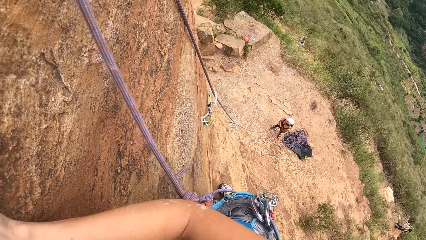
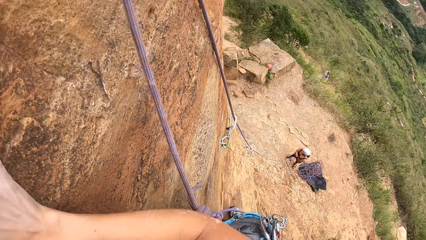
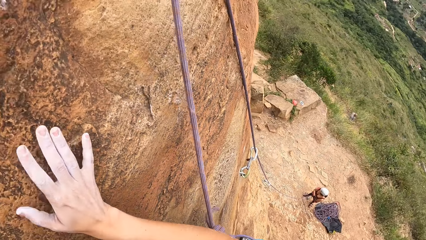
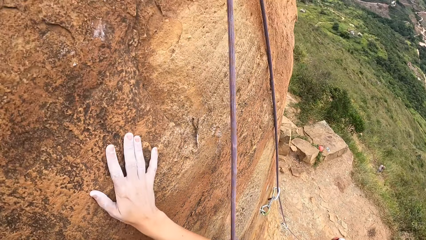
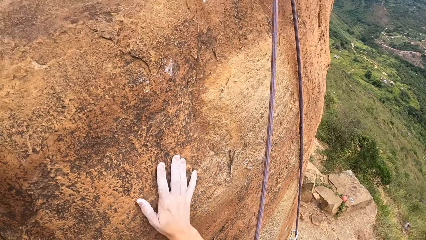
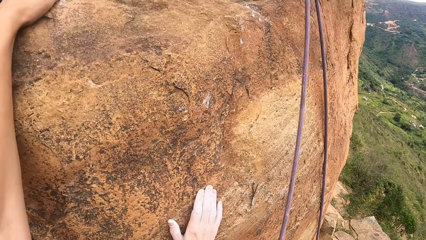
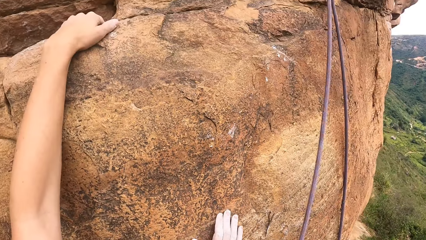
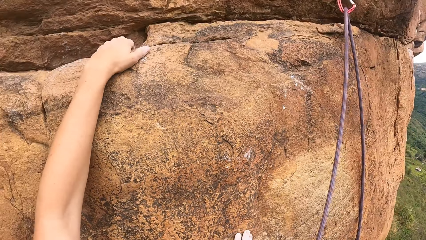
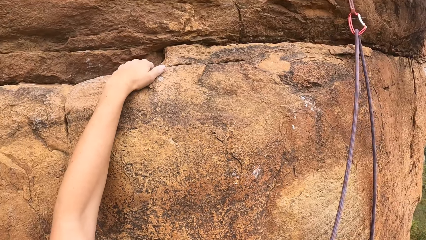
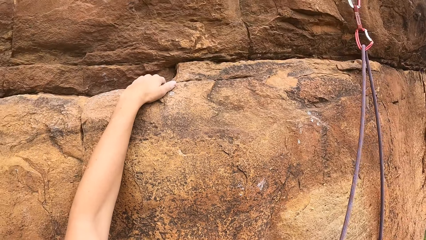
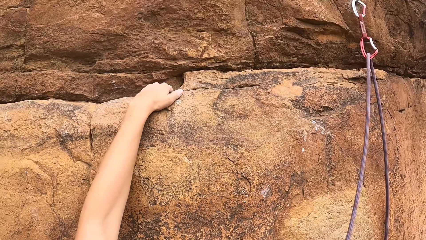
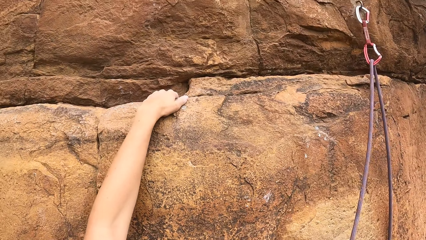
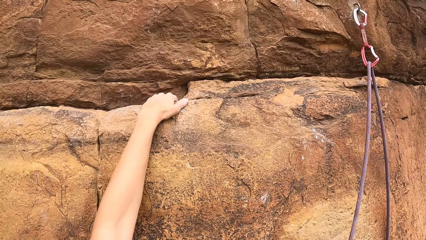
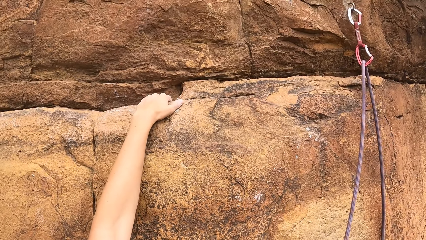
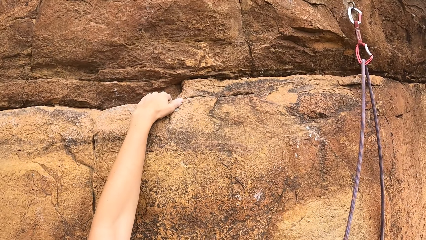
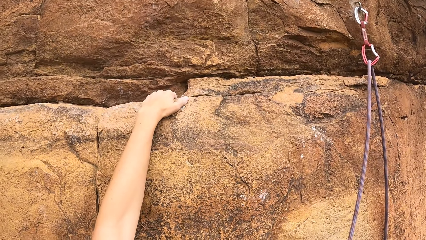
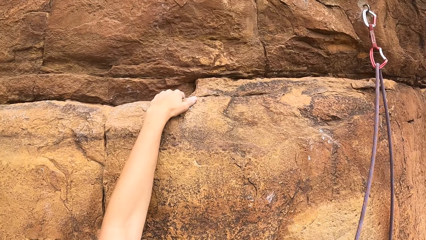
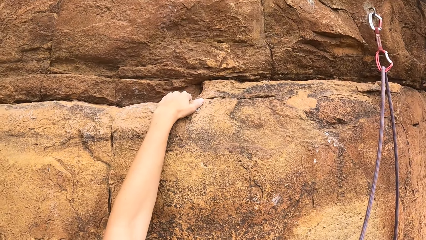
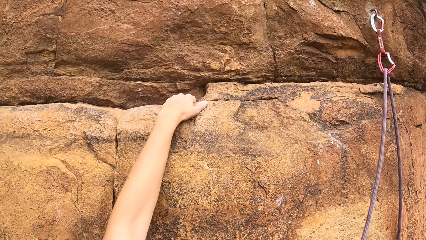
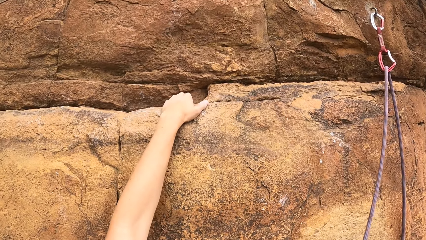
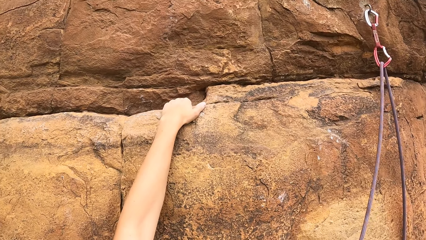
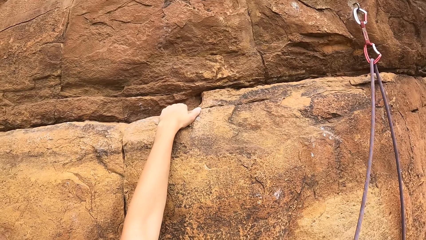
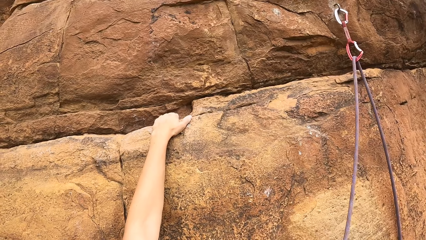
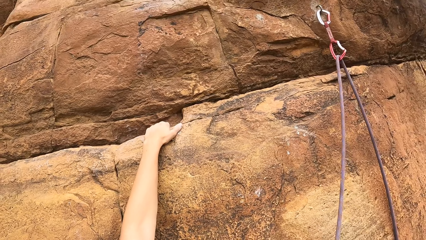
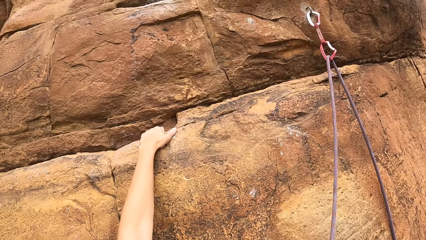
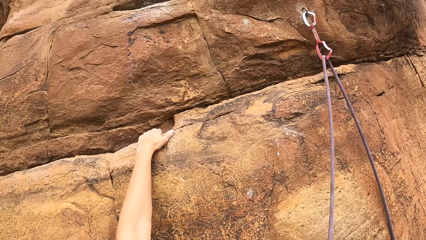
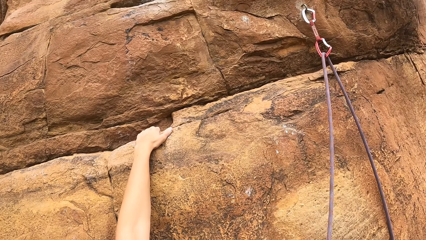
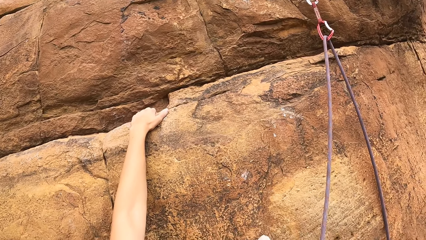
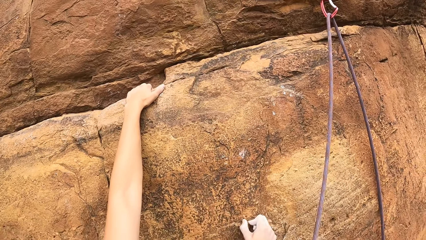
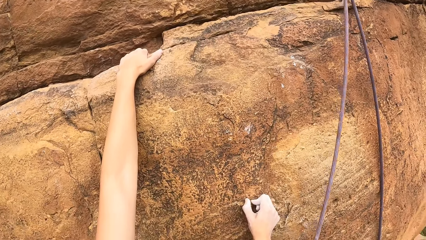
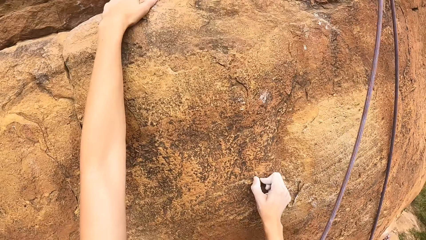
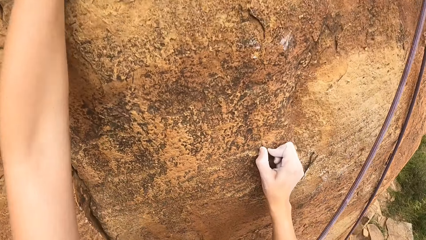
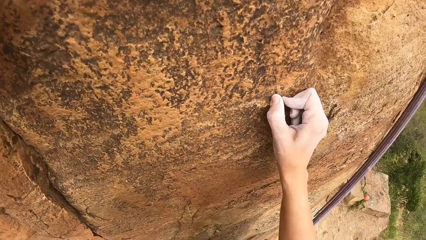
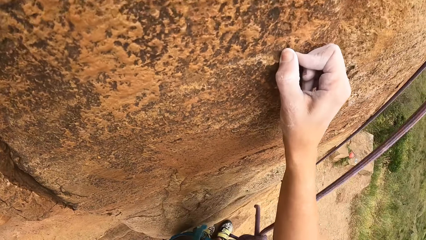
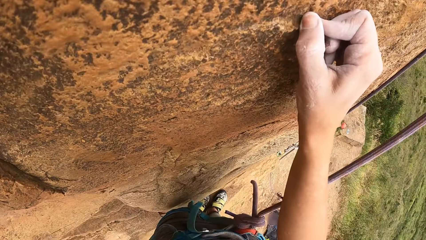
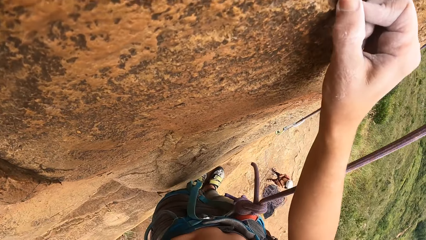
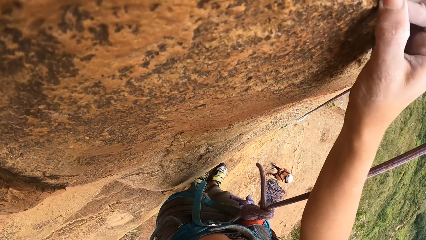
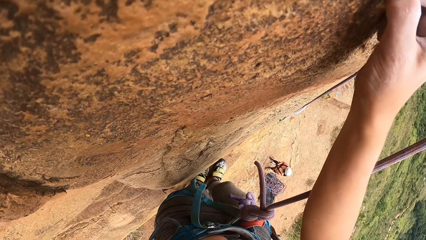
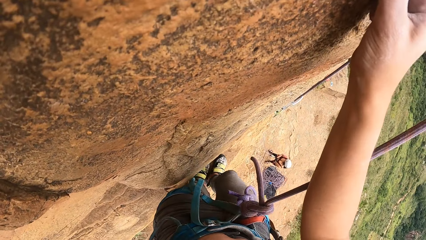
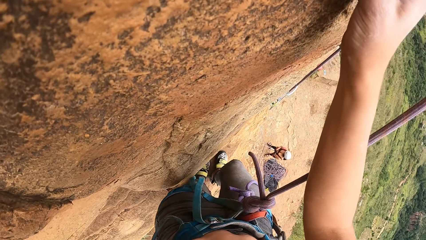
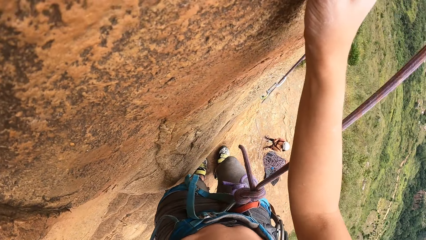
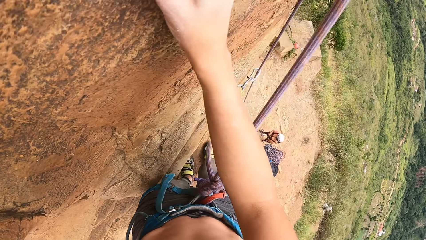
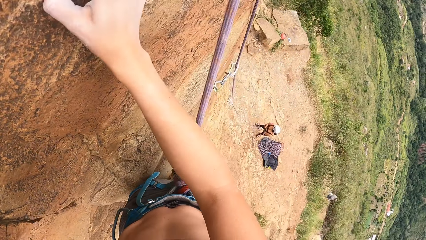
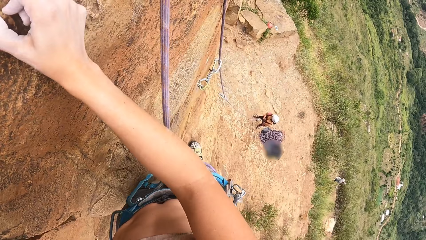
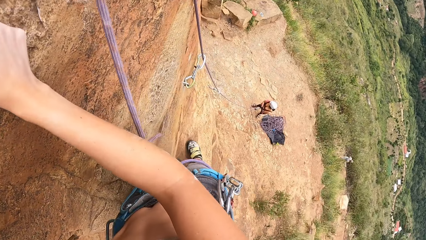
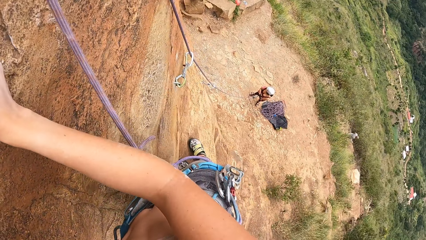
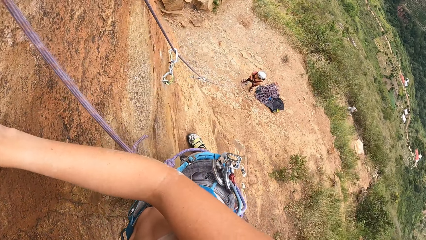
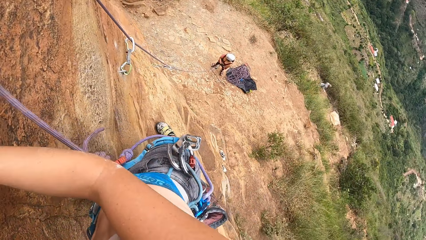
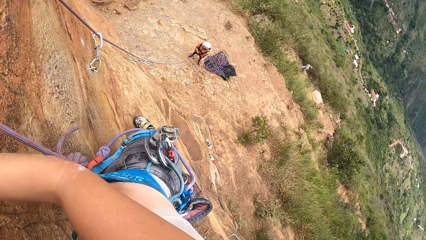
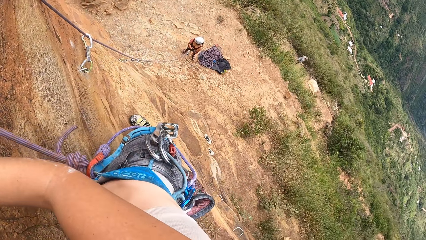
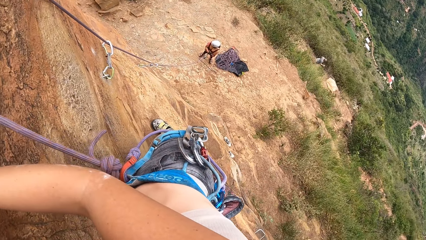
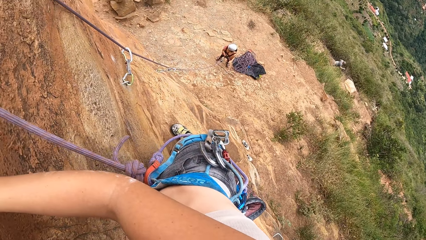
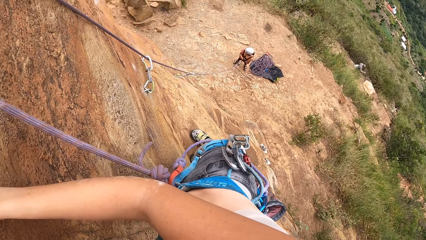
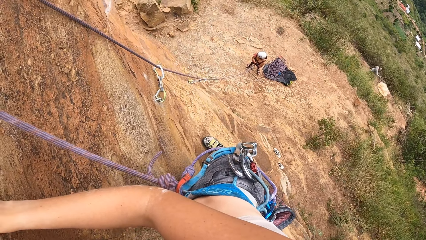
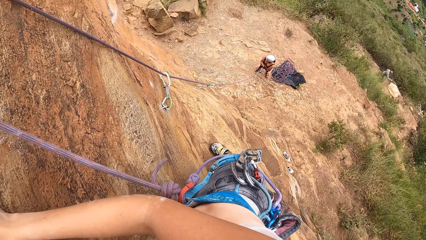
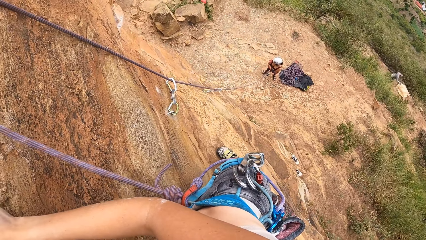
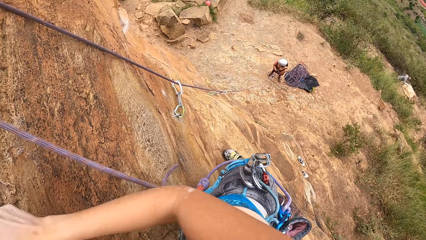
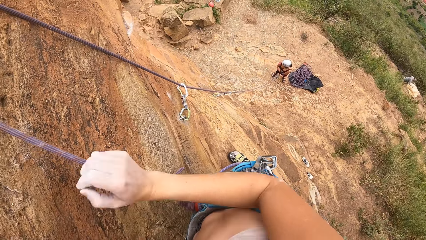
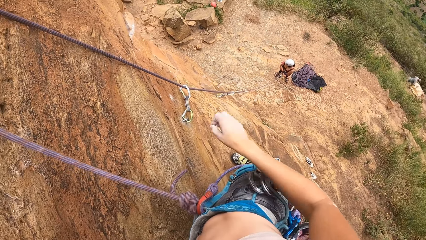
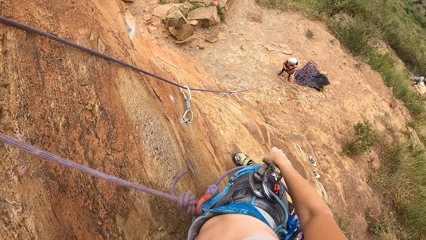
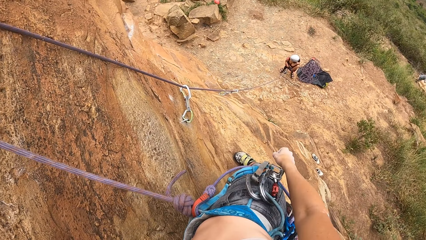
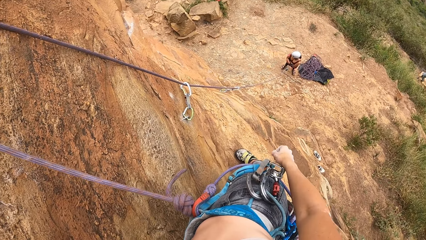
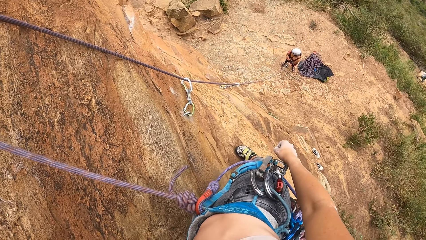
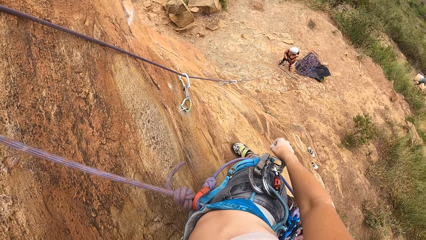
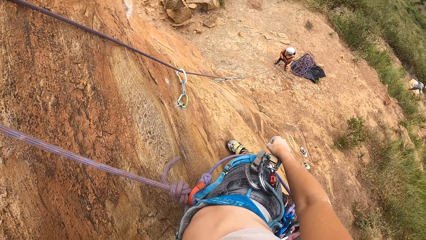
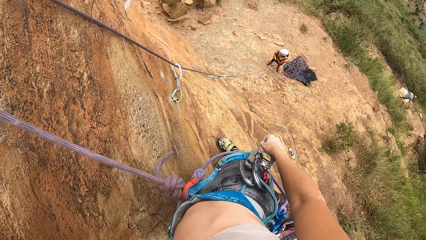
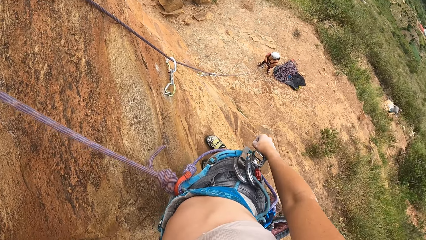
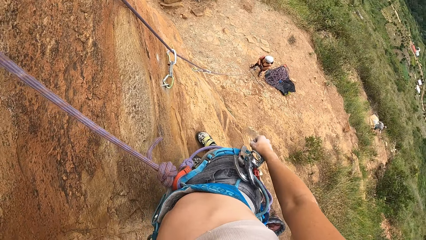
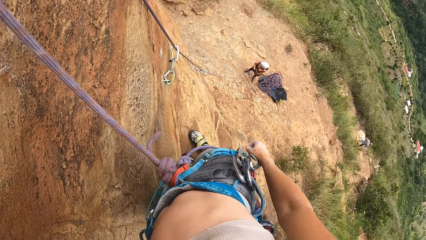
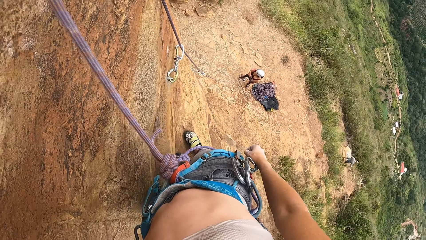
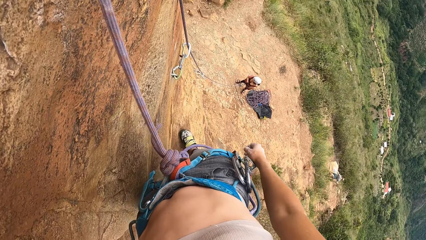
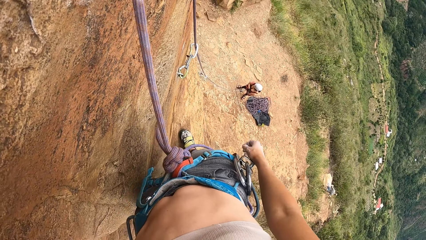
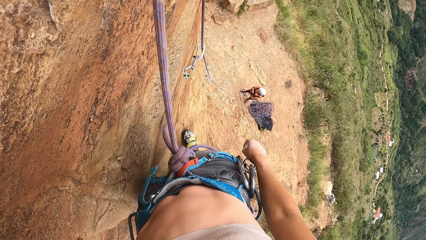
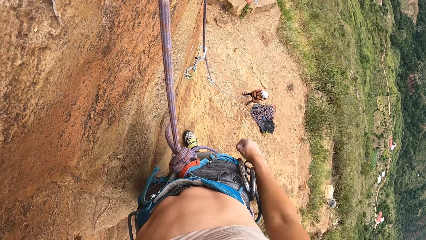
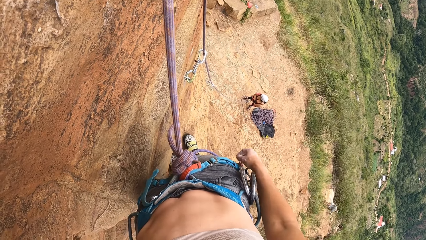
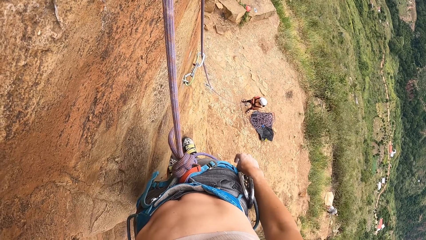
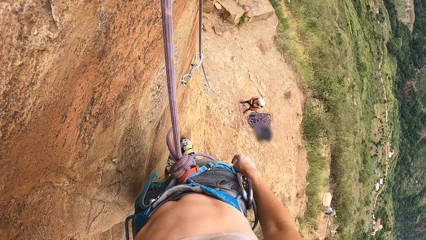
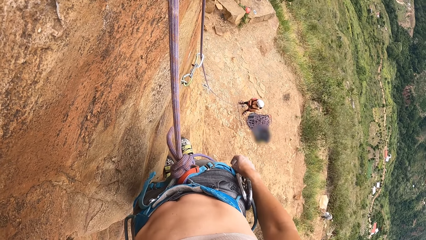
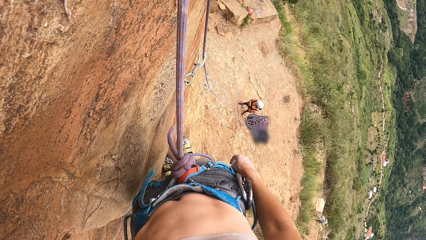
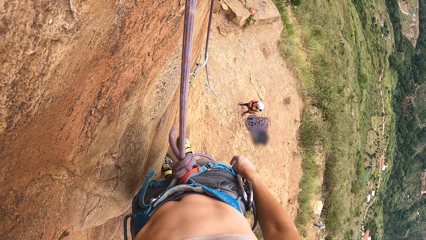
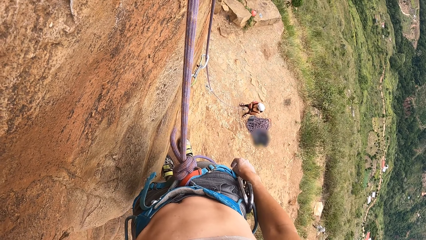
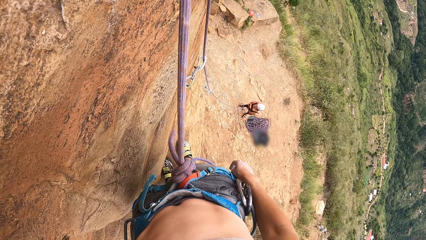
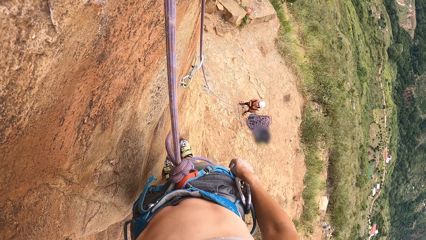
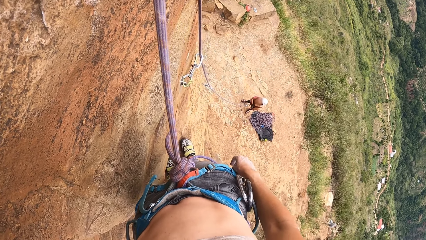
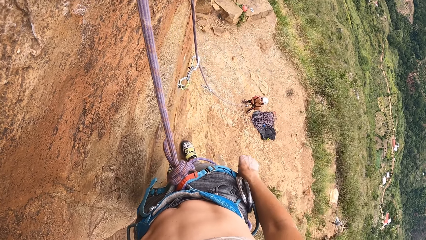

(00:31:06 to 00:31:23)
The camera wearer holds the rock. They climb the rock. They withdraw one hand from the rock. They look at a person.
